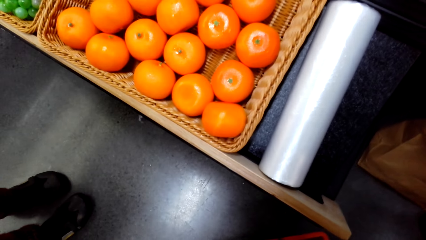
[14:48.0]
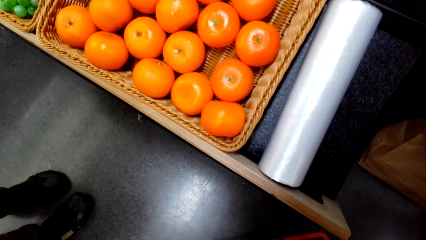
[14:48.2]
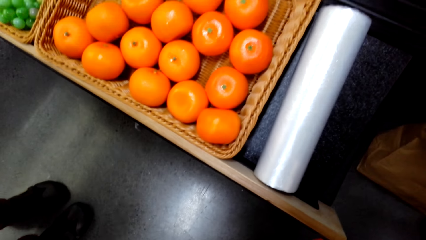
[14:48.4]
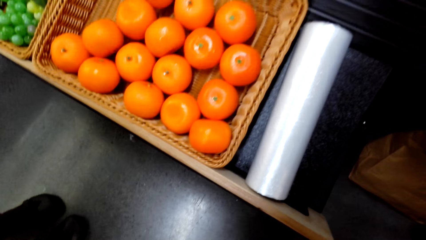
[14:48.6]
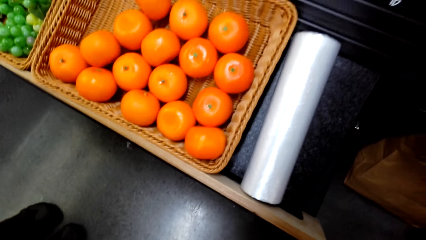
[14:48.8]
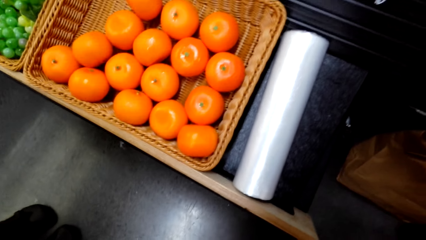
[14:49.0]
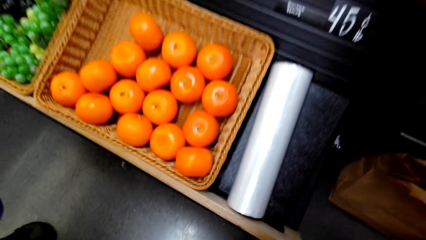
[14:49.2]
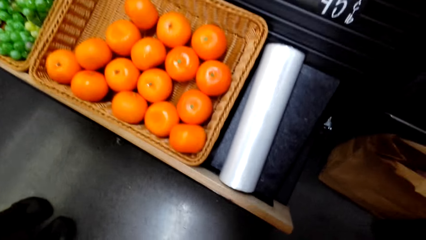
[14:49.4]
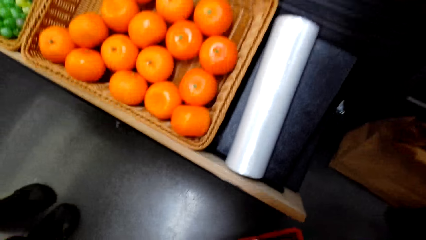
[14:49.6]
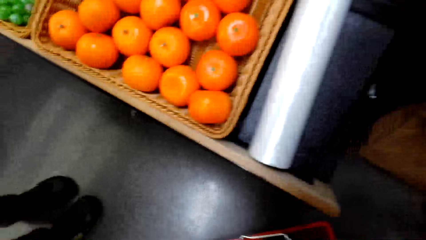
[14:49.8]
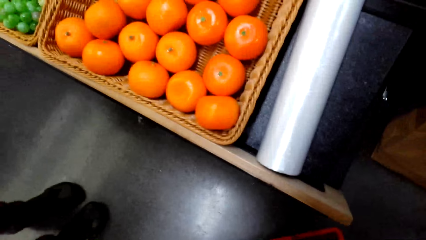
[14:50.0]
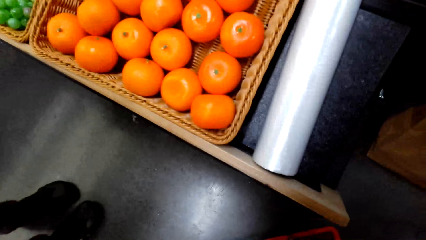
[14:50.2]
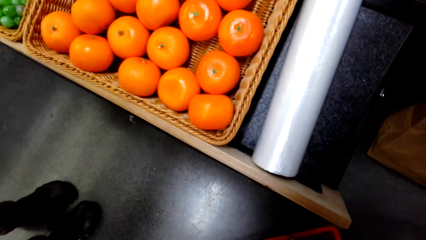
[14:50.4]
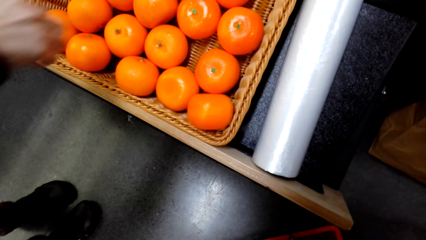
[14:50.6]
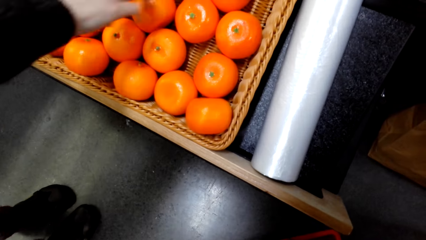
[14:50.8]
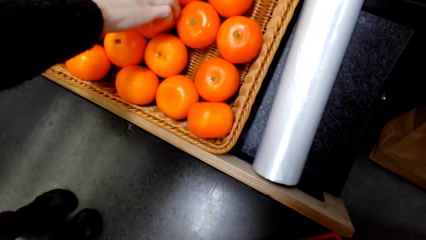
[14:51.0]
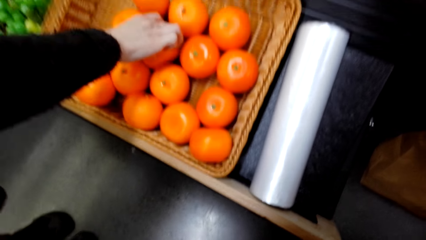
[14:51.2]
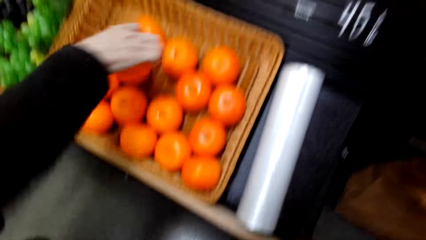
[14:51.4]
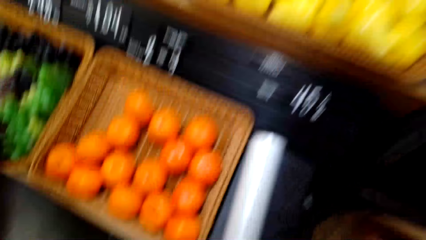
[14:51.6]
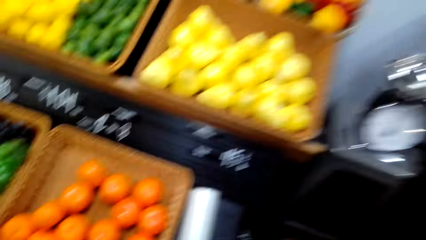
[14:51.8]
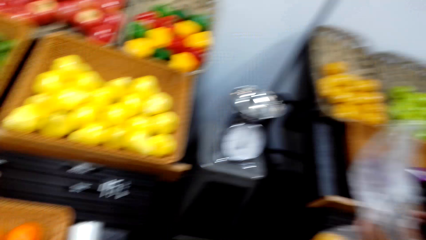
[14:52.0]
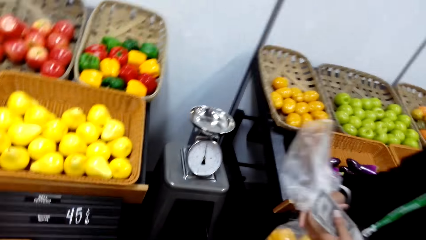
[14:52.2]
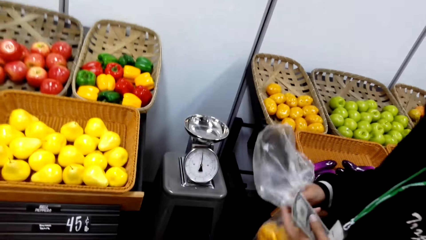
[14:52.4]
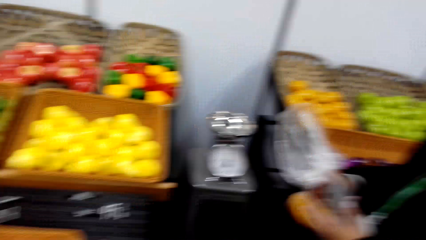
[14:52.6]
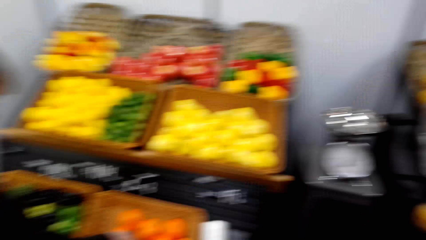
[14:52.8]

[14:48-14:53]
A lady picks up an orange. The camera wearer talks with the lady.

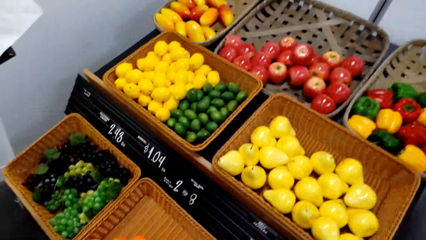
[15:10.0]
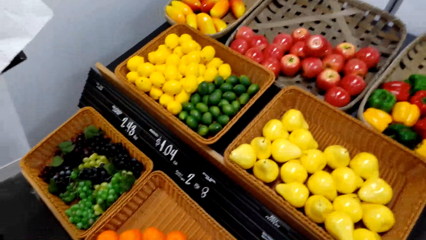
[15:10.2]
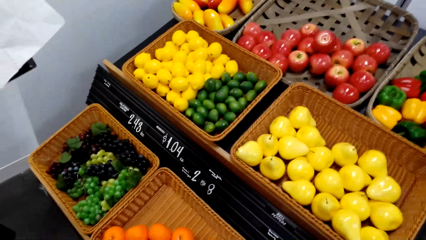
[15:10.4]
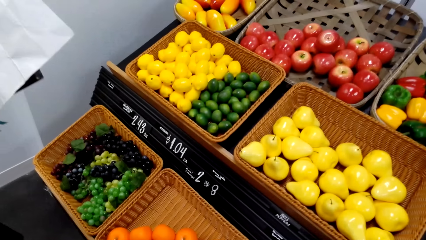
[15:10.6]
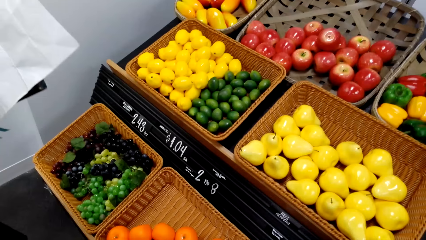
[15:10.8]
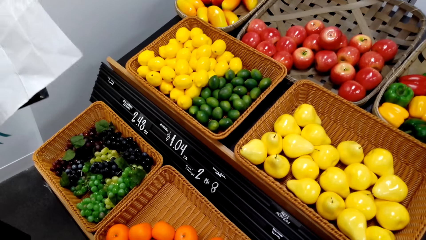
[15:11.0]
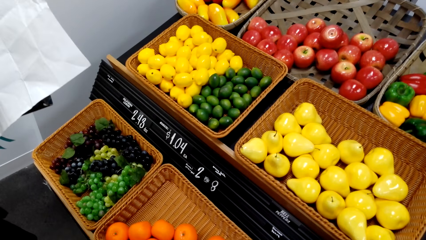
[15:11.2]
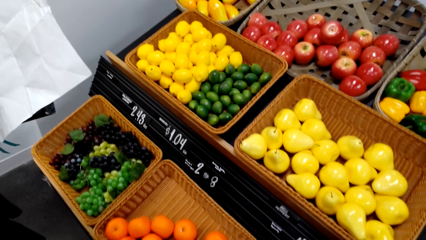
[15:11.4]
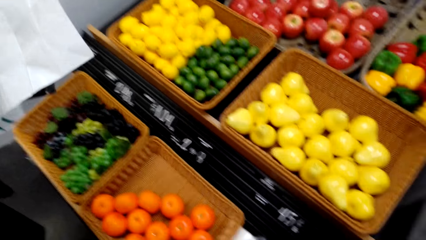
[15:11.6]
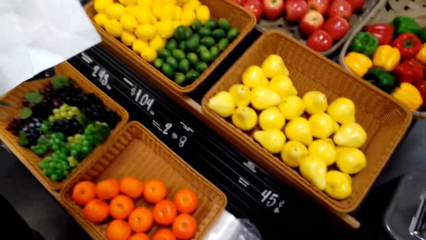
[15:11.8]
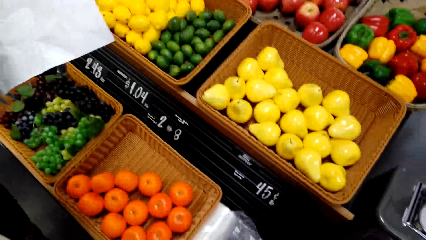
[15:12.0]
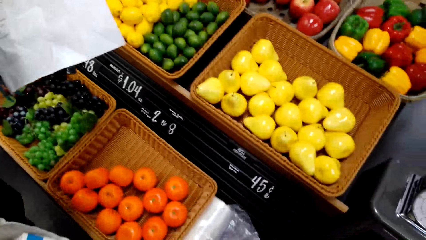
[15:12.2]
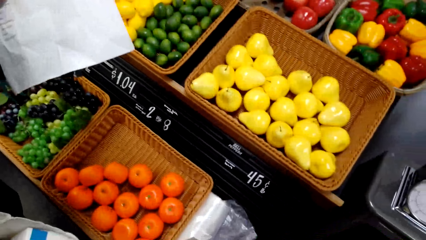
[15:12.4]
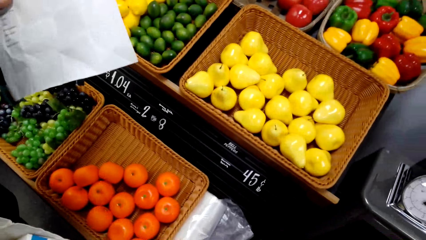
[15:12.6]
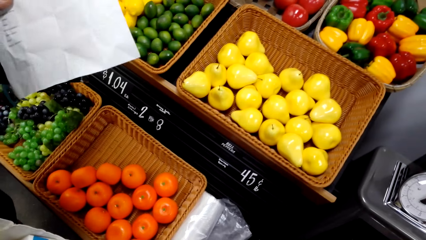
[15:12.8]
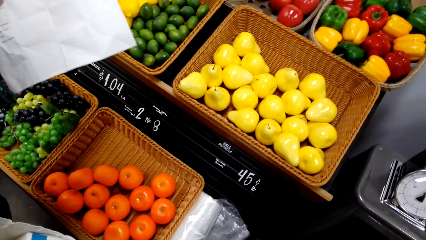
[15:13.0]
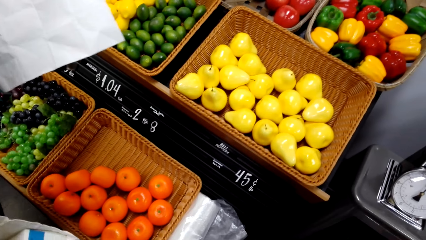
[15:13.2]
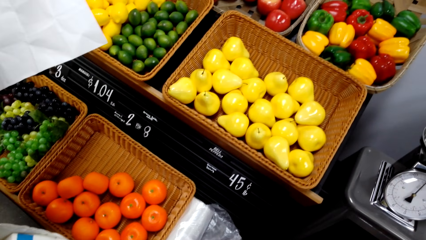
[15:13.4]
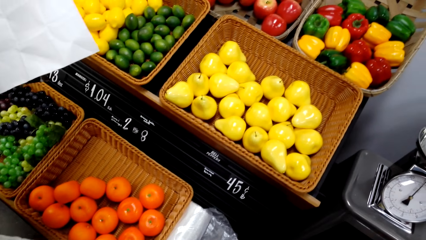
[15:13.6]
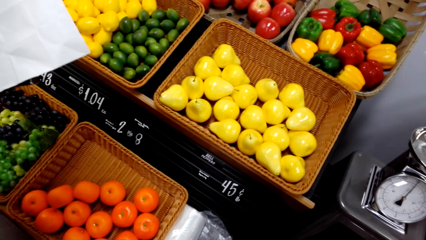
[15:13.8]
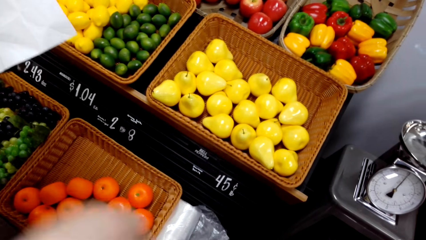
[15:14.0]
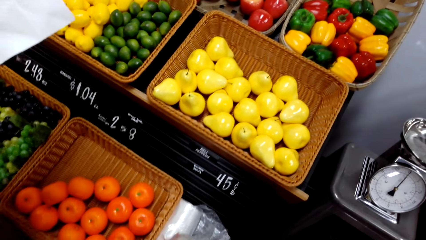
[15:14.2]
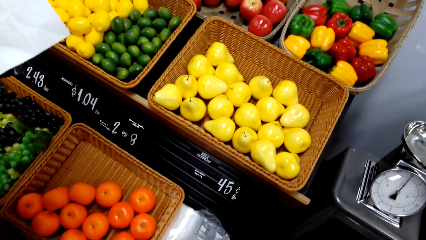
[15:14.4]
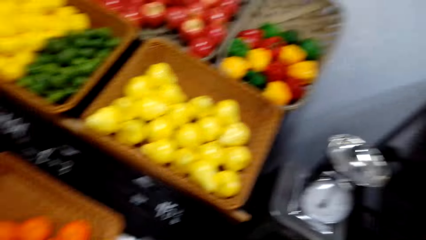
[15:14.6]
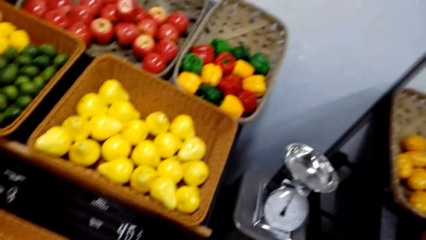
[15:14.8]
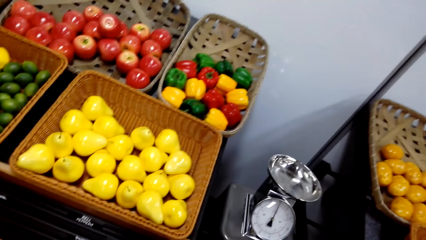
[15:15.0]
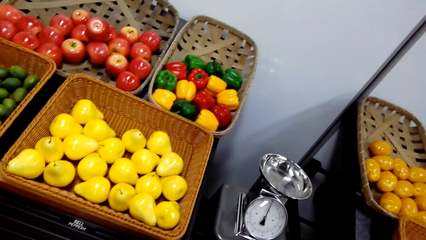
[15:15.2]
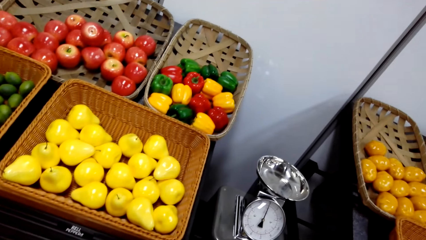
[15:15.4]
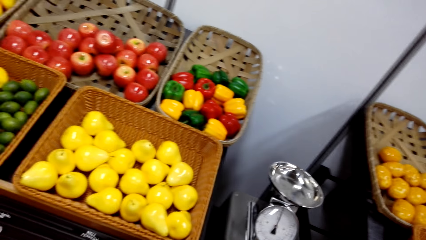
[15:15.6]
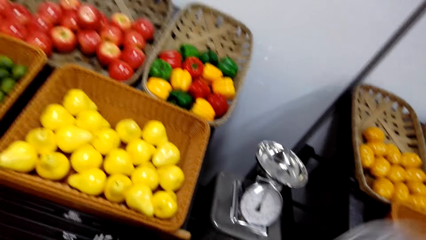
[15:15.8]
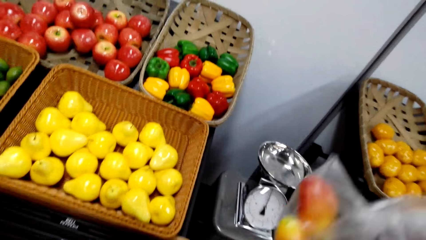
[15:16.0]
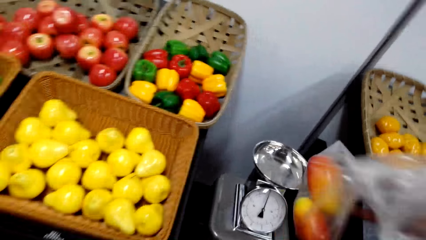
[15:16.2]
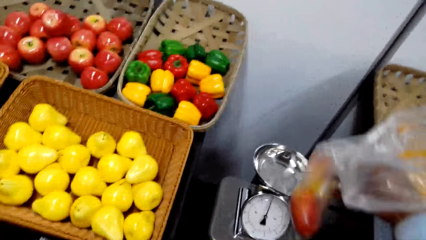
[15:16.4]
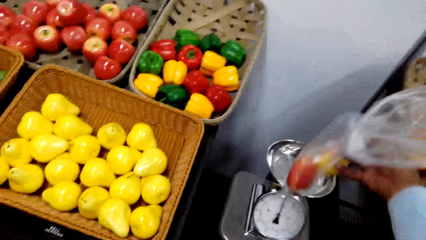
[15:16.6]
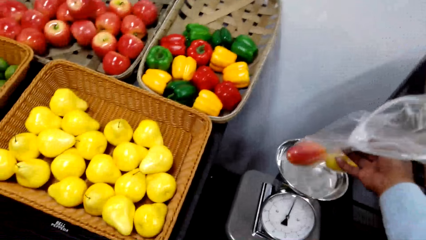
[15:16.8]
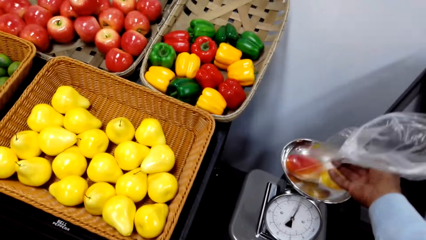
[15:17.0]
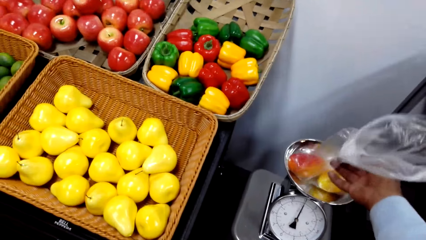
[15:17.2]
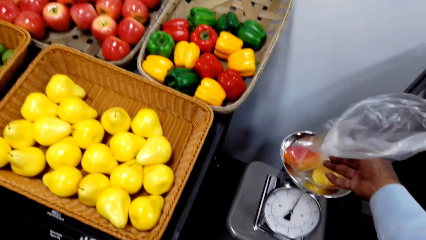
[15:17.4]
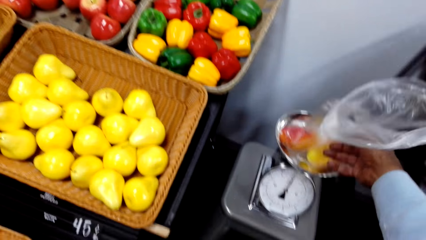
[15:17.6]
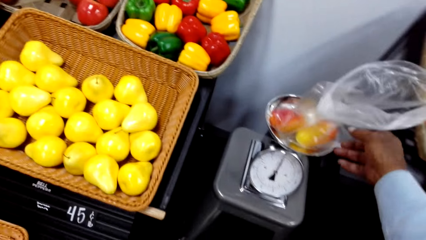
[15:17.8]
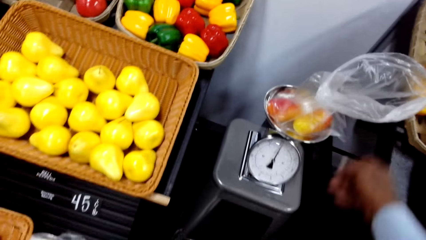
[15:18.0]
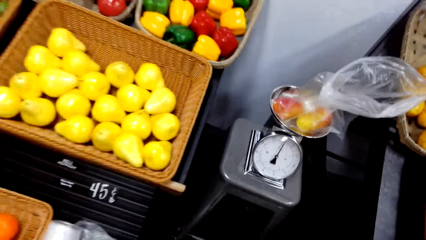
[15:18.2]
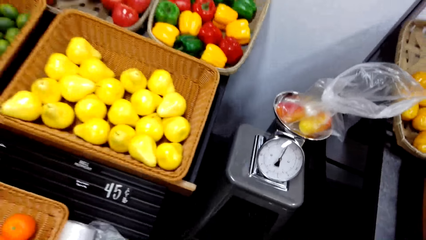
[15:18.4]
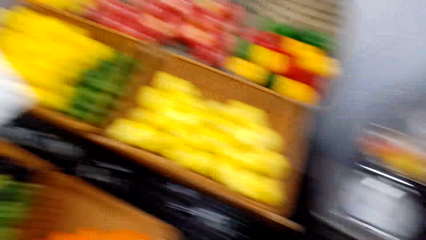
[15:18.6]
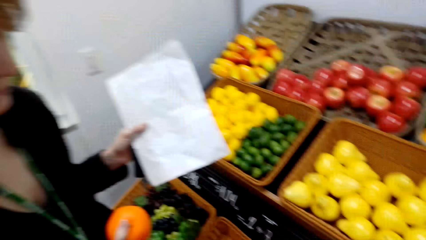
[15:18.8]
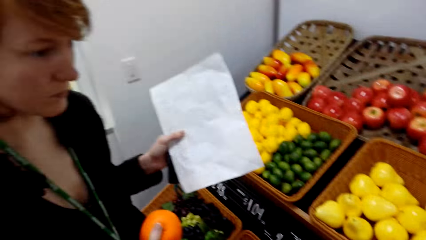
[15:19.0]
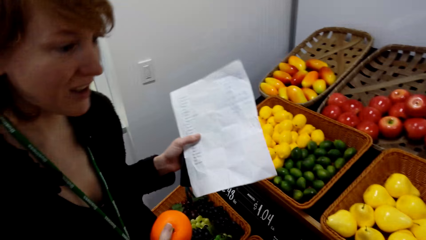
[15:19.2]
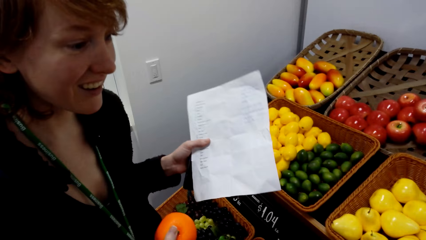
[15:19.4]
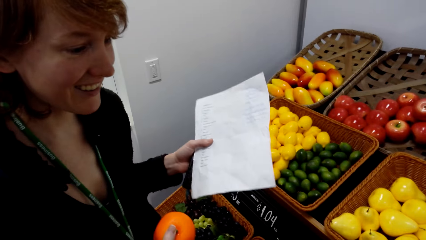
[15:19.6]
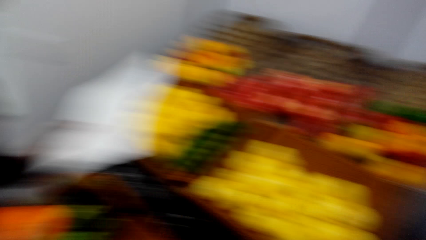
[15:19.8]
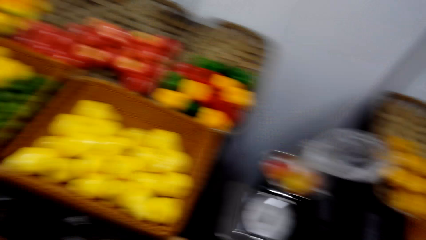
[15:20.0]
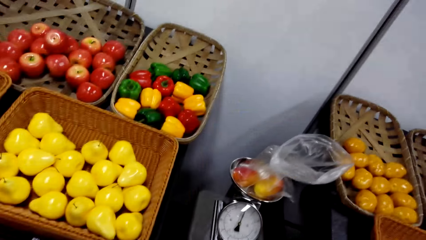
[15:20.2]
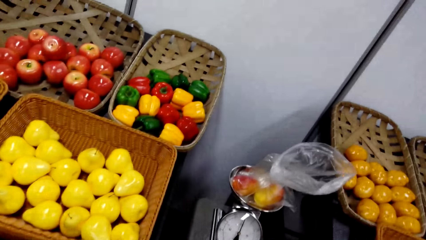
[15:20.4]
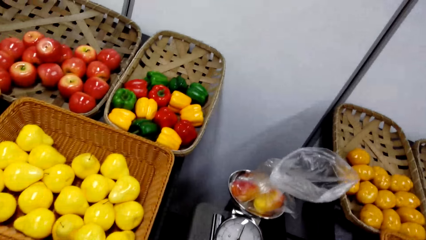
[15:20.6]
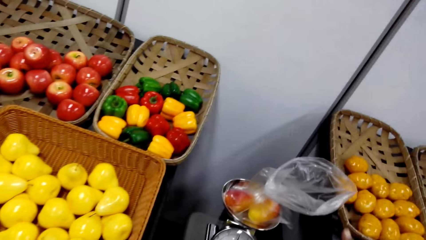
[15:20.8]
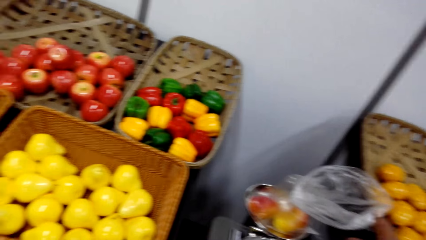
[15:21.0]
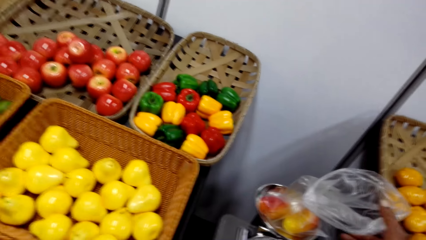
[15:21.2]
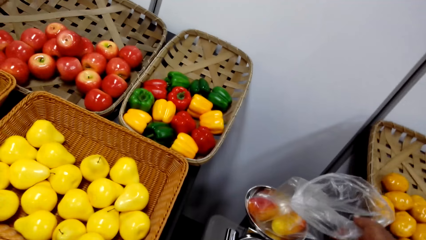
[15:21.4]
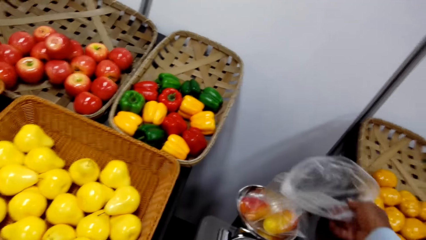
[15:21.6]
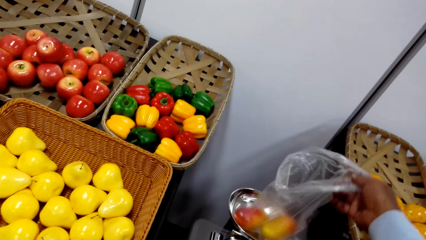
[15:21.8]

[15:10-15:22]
A lady holds a paper. The camera wearer talks with the lady and looks around. They hold the plastic bag and talk with the lady. They place the plastic bag on the weigh machine and talk with the lady. They talk with the lady again. The lady holds the paper.
